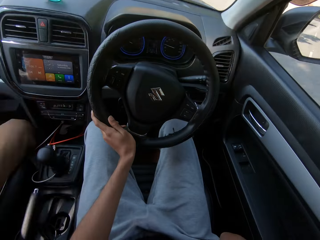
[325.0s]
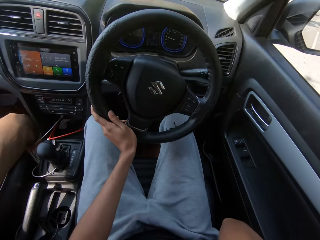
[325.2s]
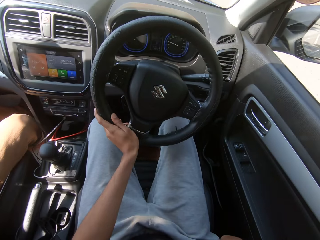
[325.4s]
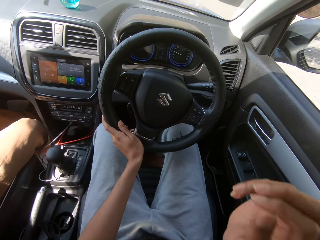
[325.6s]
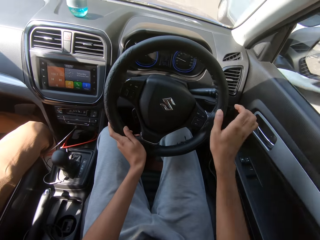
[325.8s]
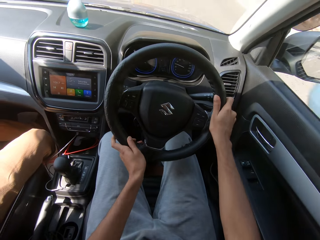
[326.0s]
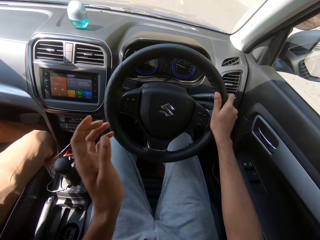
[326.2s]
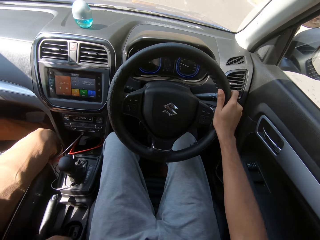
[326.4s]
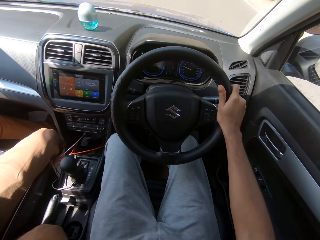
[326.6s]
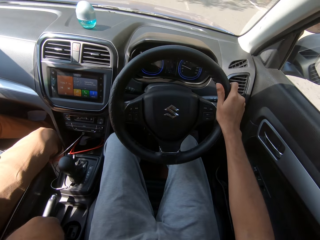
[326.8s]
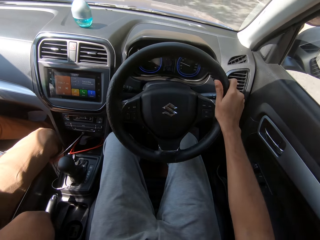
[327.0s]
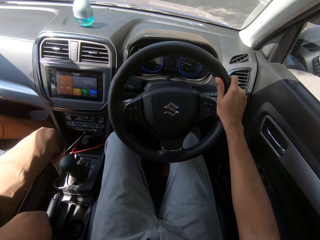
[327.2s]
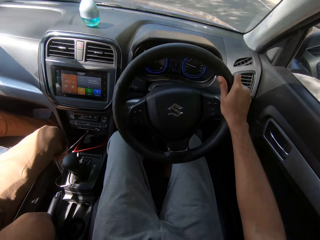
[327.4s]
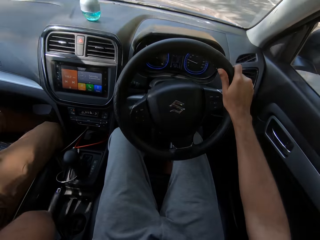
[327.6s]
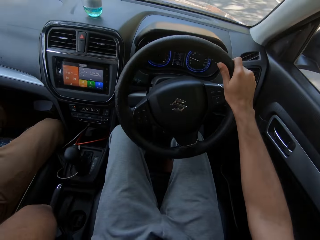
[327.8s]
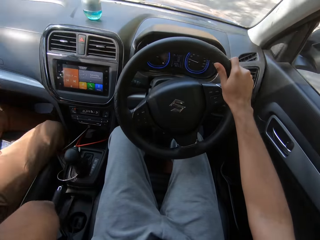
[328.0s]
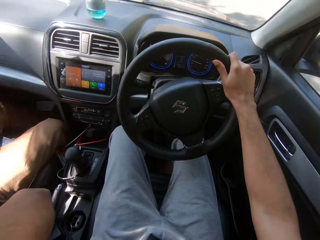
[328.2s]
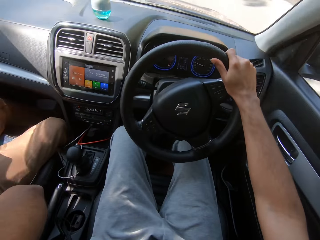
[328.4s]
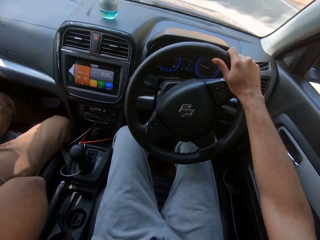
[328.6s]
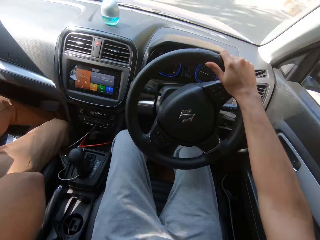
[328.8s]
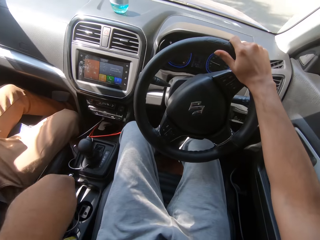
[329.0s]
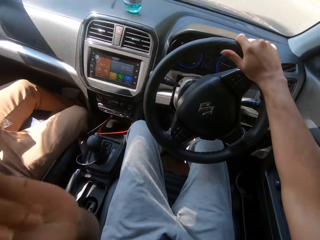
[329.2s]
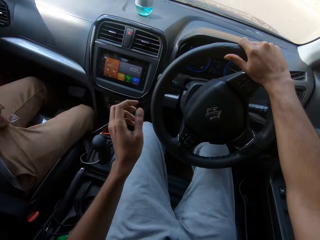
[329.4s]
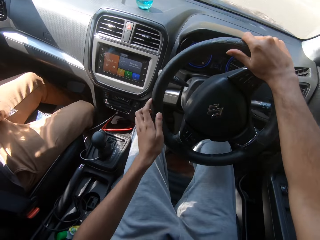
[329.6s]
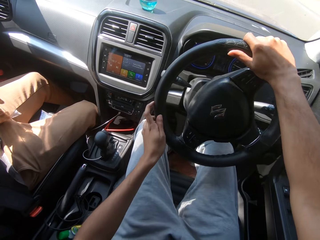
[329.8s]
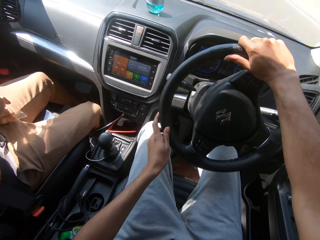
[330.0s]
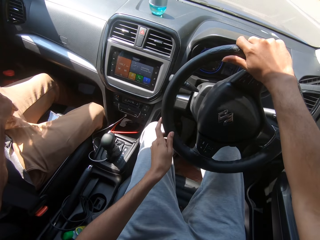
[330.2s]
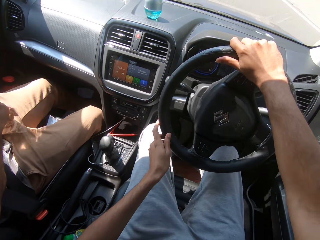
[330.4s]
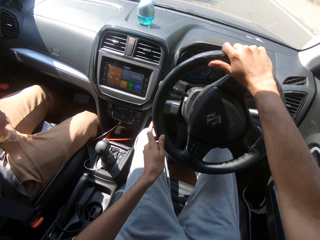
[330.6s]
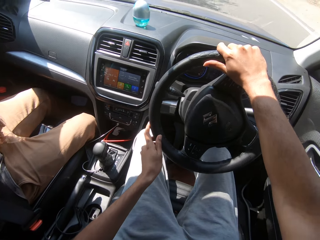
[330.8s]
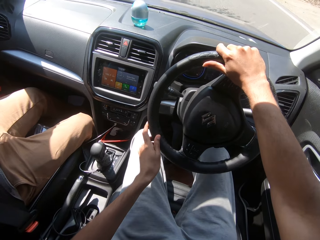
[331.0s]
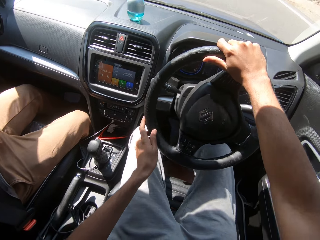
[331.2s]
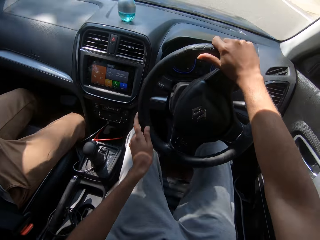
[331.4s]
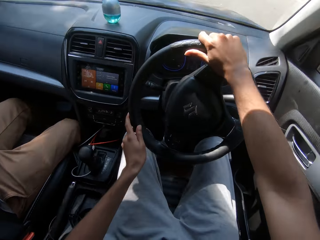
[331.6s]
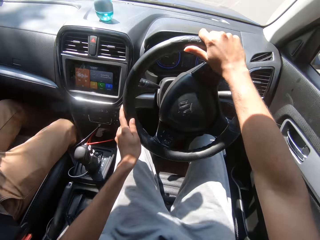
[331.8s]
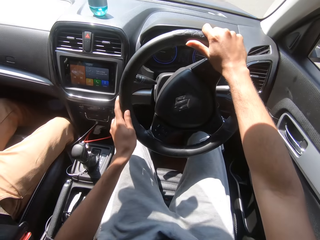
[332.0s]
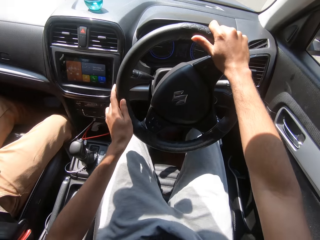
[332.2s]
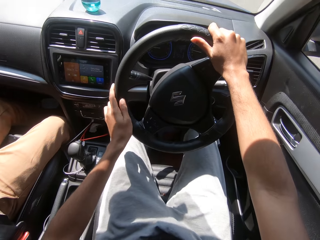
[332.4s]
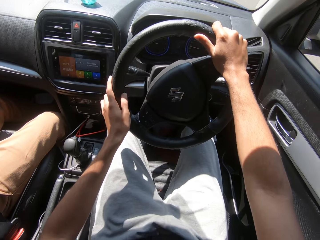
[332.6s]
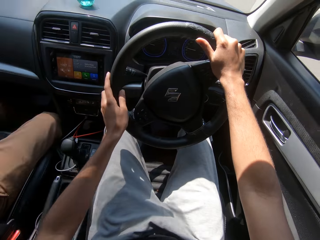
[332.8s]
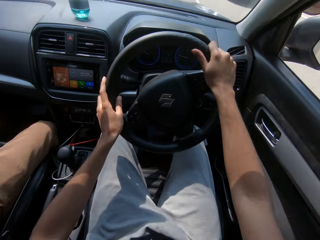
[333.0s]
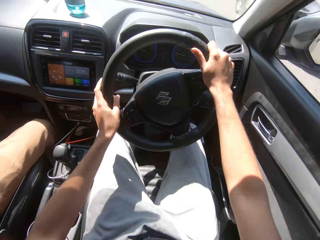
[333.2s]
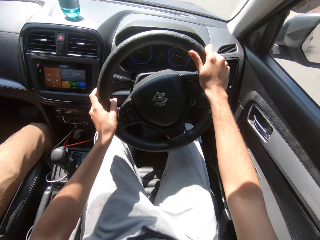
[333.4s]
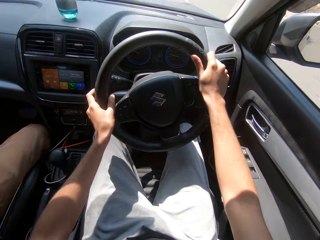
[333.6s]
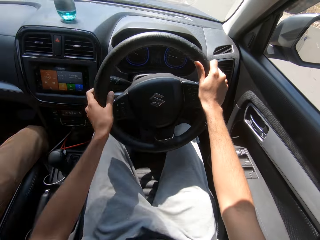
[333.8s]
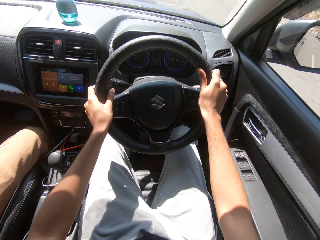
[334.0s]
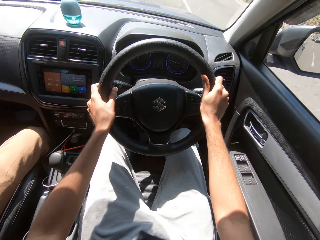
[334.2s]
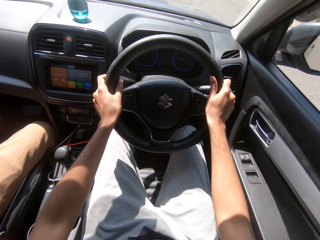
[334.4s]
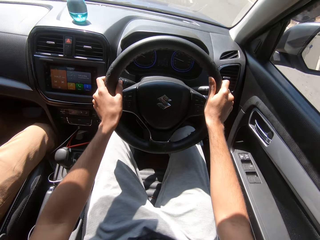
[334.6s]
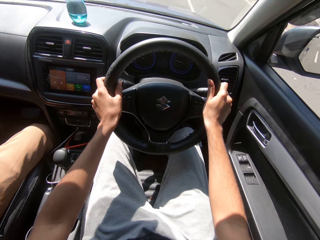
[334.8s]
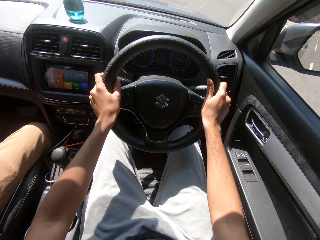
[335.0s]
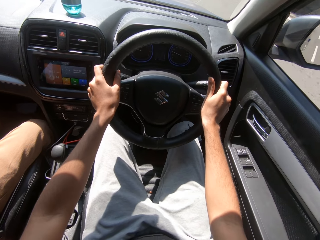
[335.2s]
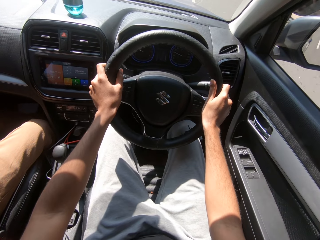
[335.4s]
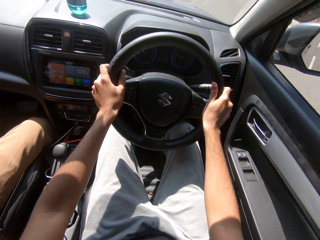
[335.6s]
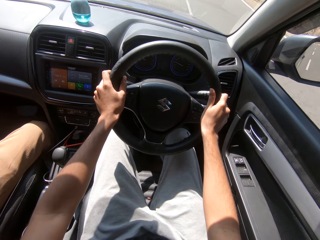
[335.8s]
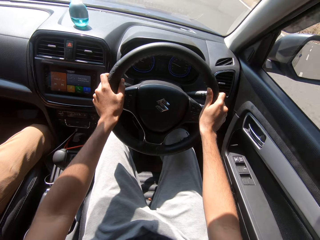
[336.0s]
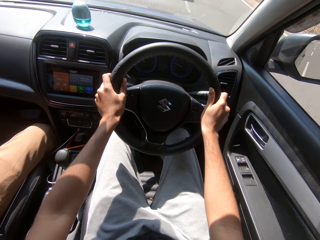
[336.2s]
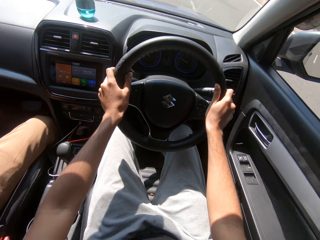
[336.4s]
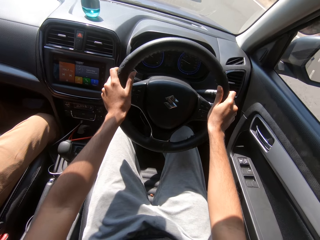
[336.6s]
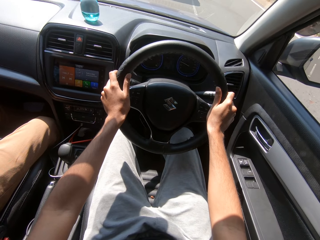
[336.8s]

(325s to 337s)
The camera wearer holds the steering of the car with his right hand. He turns the steering of the car with his right hand. He adjusts the facemask on his face with his left hand. He holds the steering of the car with both hands. He turns the steering of the car with his hands.

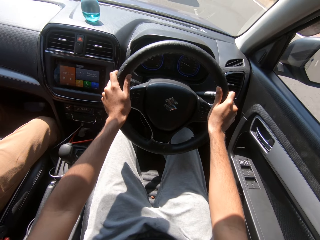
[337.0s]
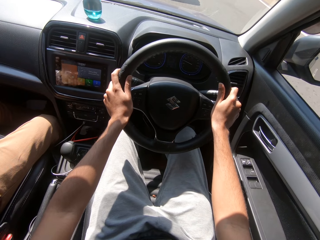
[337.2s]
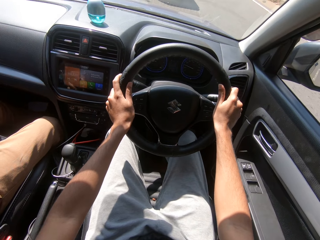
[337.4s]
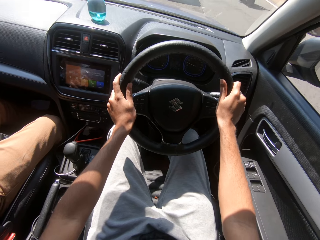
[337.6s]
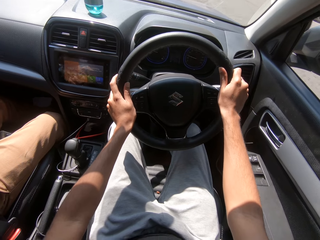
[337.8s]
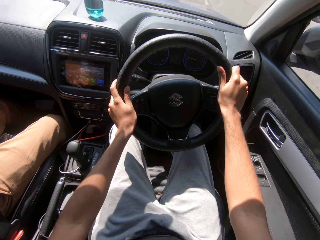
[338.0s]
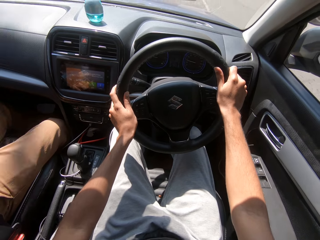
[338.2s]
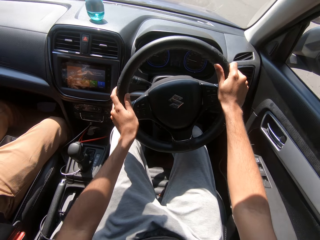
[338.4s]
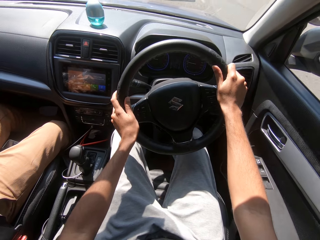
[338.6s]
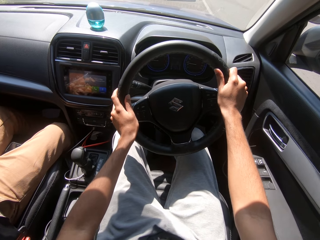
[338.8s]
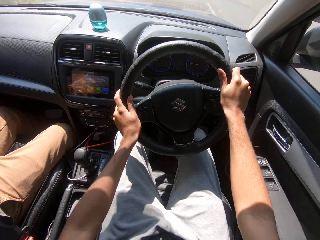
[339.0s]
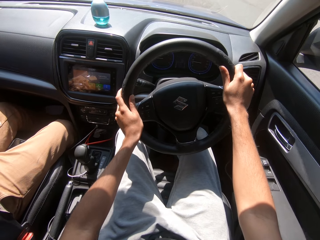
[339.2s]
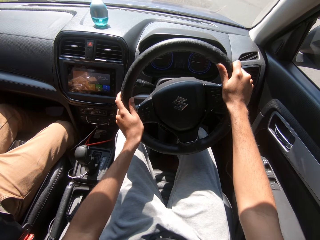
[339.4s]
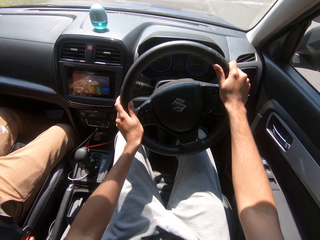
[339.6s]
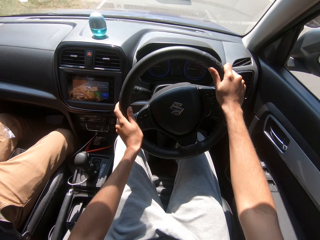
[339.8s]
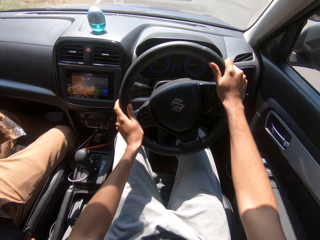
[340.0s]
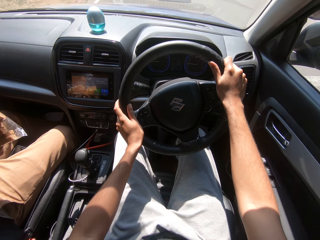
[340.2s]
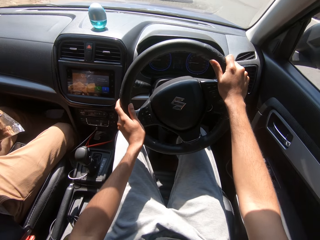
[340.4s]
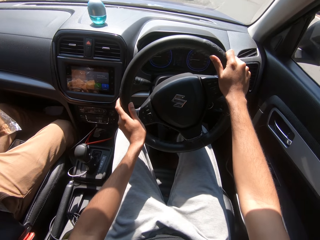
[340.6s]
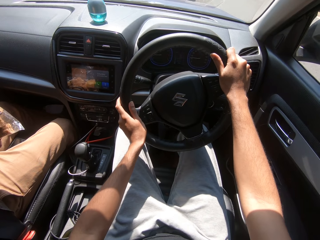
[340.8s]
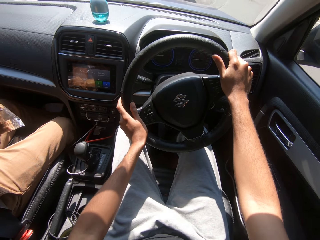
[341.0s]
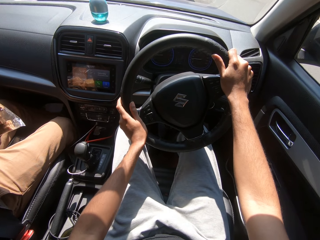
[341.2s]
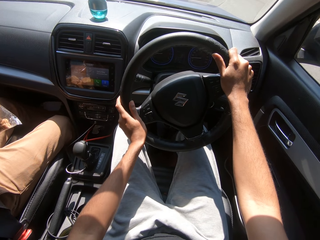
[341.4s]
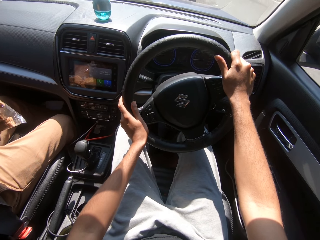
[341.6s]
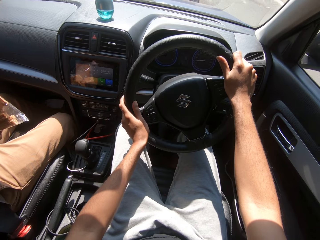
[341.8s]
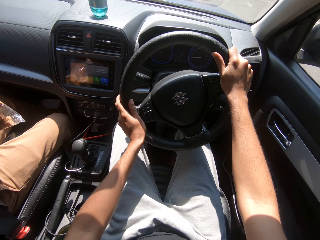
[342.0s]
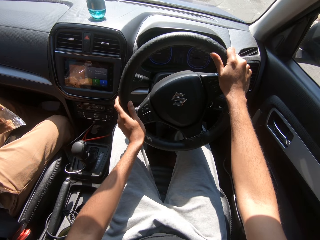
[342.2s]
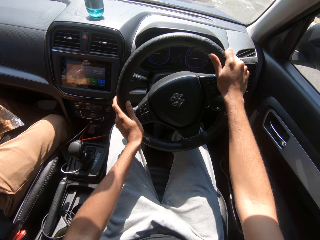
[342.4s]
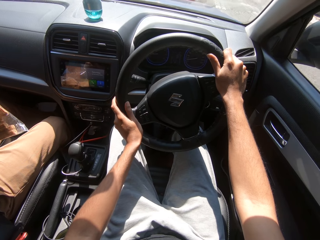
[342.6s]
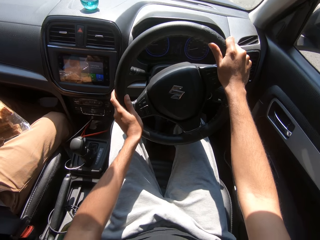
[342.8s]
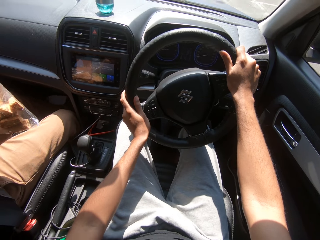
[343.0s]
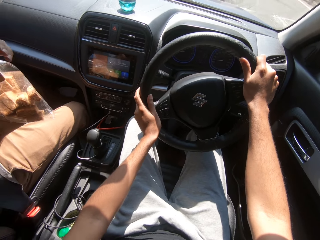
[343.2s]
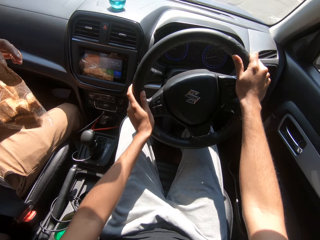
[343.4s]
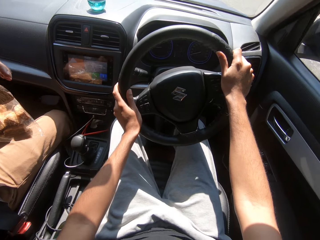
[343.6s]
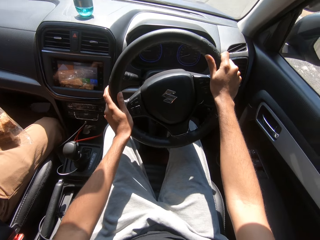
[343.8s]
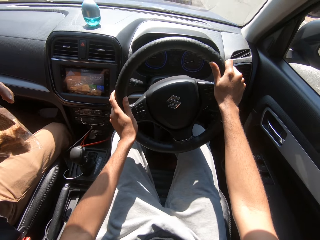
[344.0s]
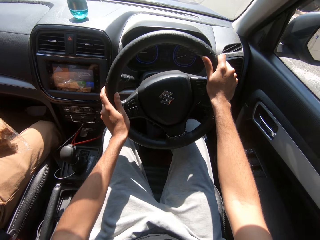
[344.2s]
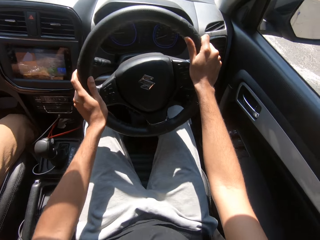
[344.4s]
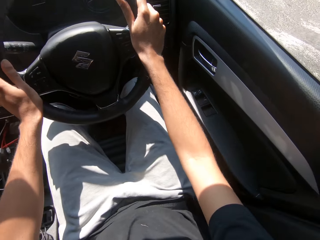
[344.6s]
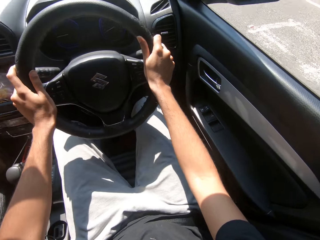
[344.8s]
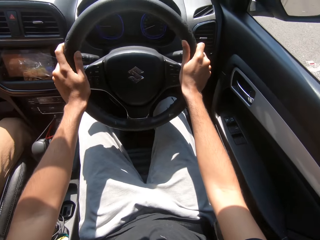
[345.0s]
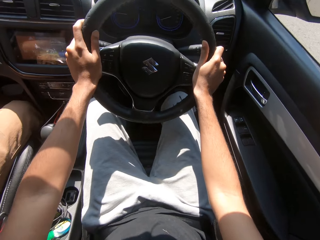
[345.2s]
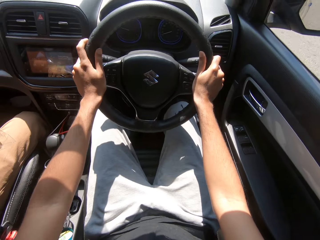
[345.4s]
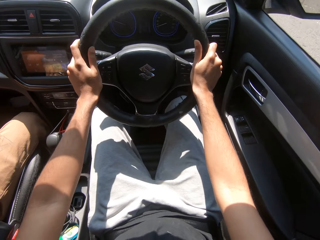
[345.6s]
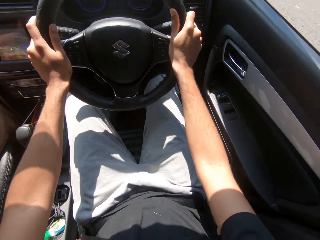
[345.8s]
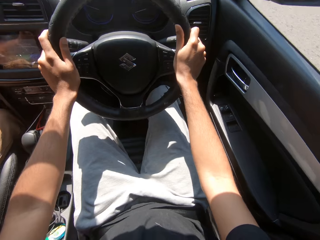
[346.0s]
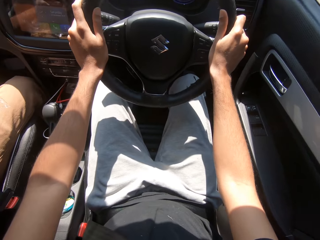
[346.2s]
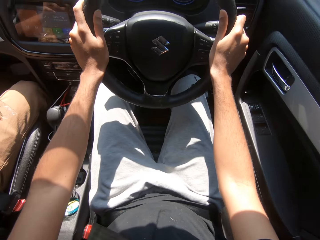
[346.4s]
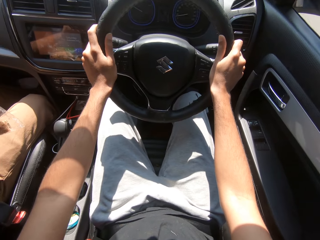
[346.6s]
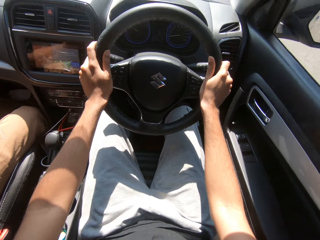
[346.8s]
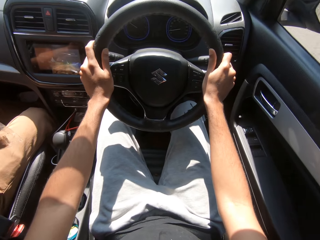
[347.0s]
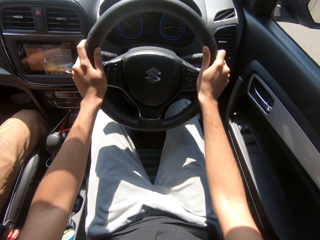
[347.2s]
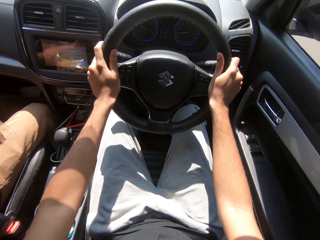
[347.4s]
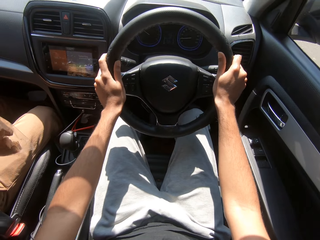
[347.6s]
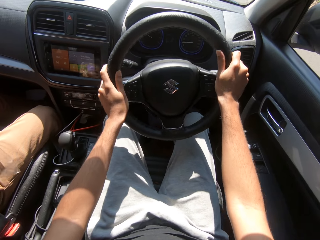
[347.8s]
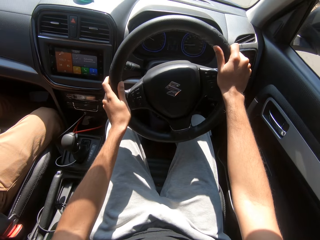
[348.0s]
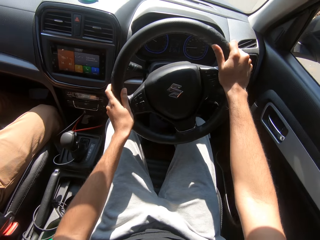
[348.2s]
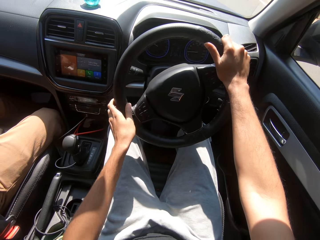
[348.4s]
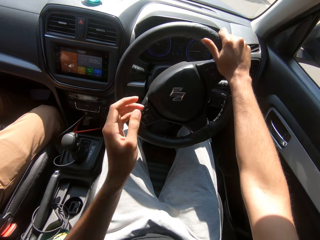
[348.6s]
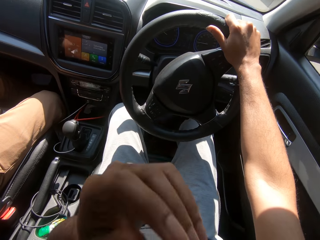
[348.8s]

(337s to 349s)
A man holds a plastic bag in his right hand. The man takes cake from the plastic bag in his right hand with his left hand.
